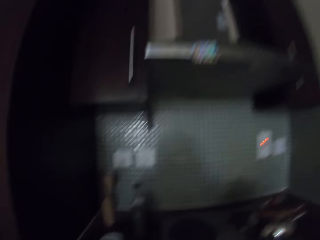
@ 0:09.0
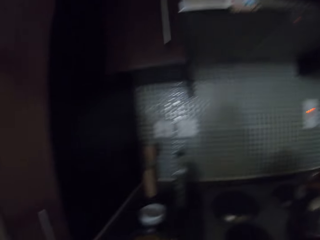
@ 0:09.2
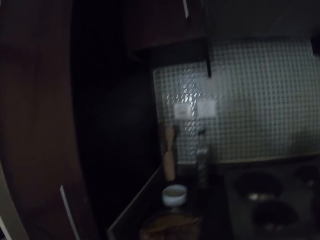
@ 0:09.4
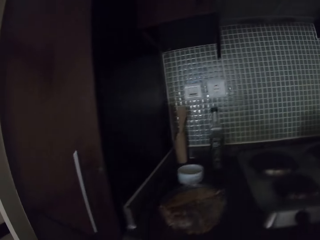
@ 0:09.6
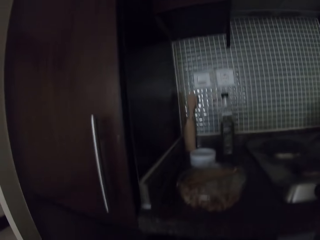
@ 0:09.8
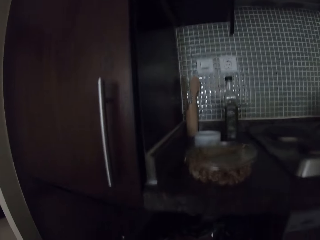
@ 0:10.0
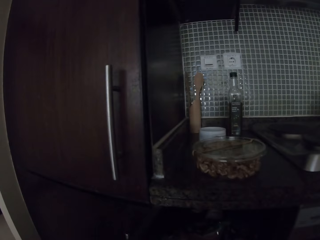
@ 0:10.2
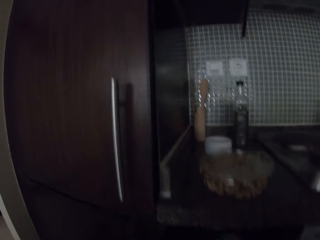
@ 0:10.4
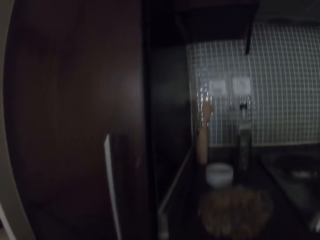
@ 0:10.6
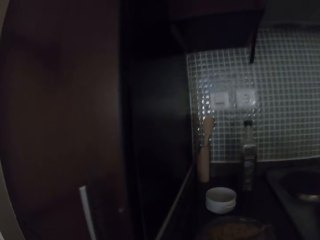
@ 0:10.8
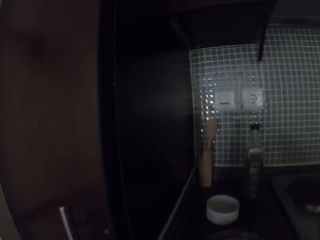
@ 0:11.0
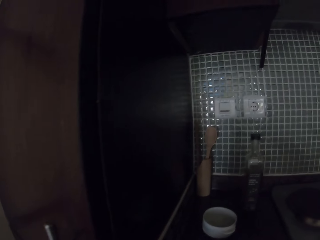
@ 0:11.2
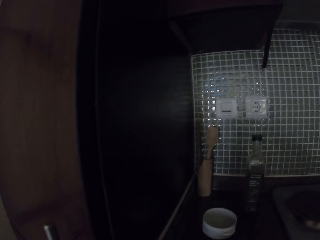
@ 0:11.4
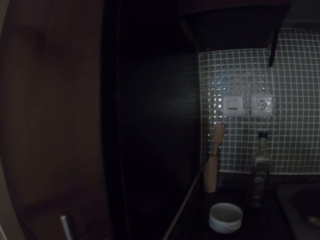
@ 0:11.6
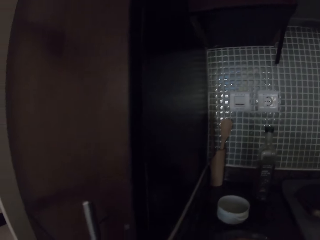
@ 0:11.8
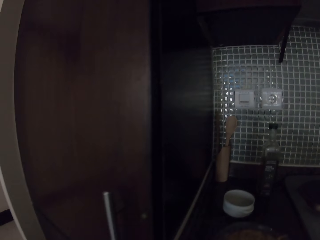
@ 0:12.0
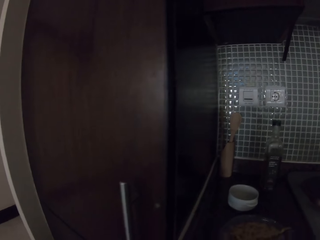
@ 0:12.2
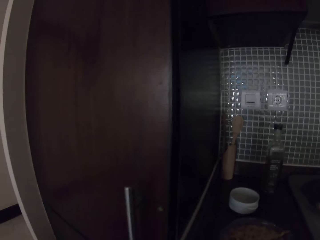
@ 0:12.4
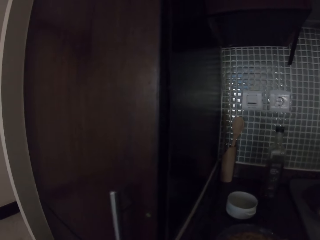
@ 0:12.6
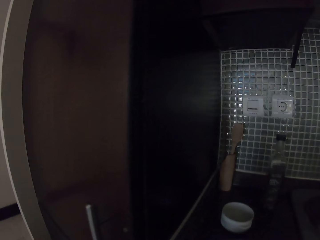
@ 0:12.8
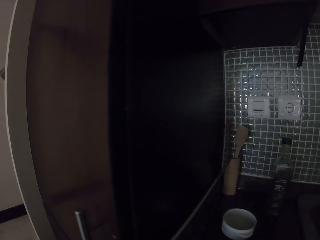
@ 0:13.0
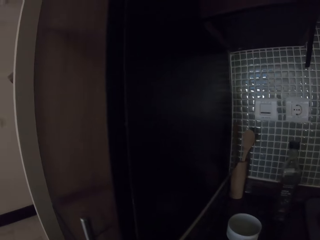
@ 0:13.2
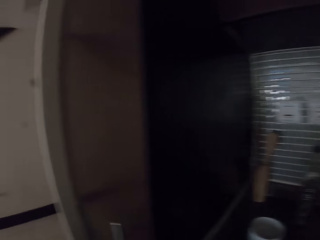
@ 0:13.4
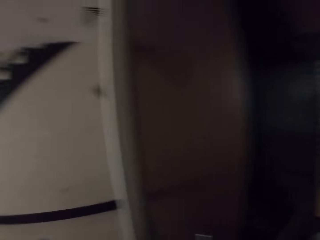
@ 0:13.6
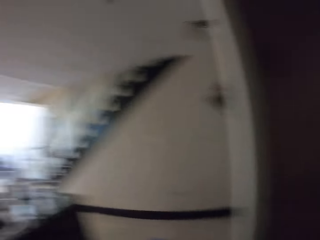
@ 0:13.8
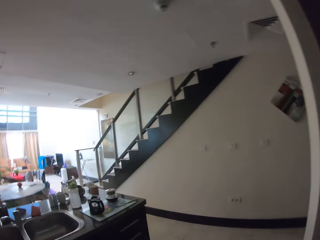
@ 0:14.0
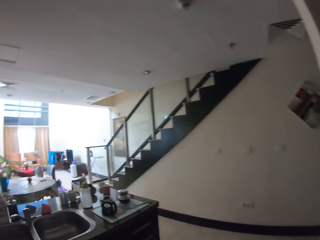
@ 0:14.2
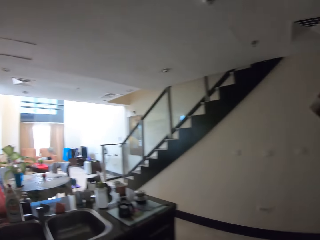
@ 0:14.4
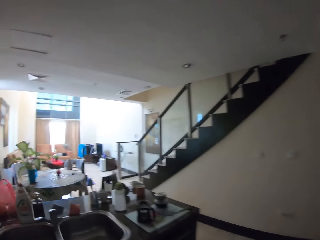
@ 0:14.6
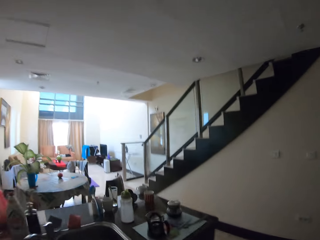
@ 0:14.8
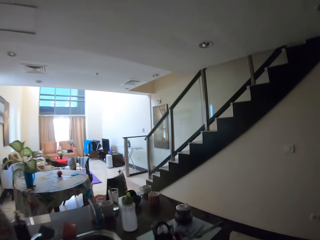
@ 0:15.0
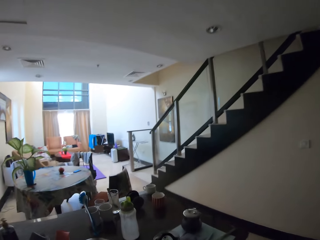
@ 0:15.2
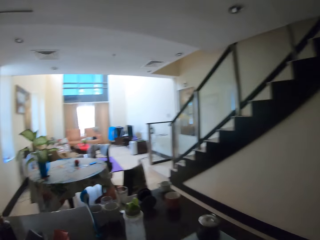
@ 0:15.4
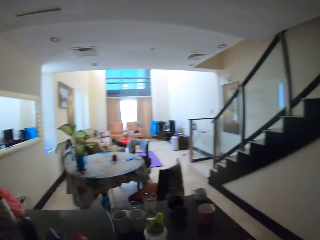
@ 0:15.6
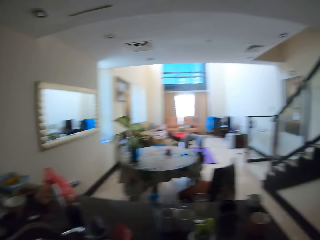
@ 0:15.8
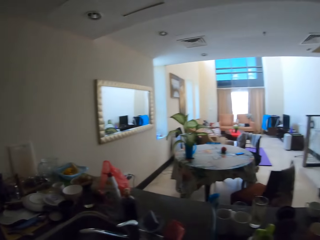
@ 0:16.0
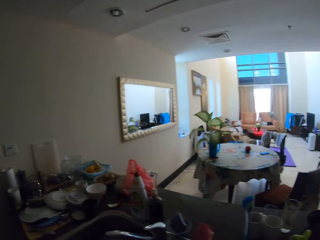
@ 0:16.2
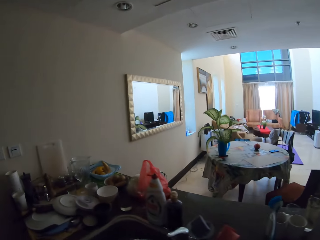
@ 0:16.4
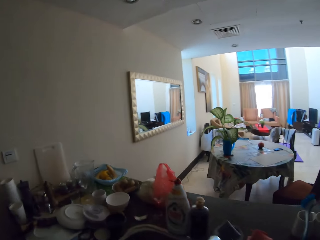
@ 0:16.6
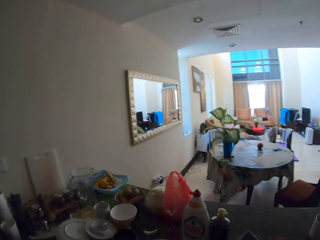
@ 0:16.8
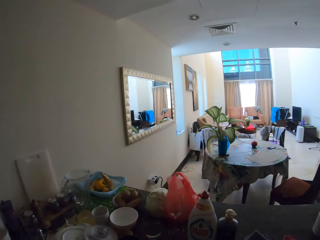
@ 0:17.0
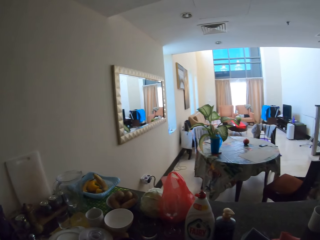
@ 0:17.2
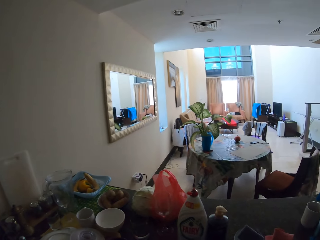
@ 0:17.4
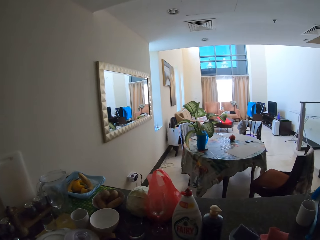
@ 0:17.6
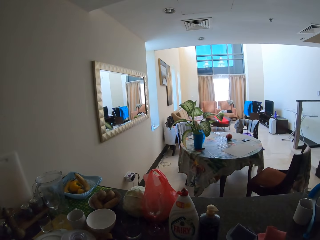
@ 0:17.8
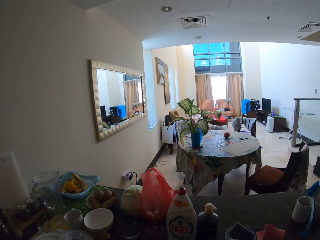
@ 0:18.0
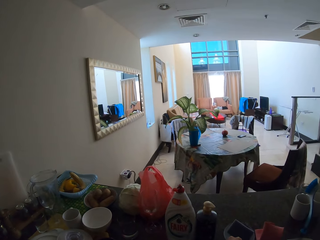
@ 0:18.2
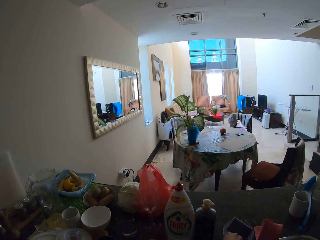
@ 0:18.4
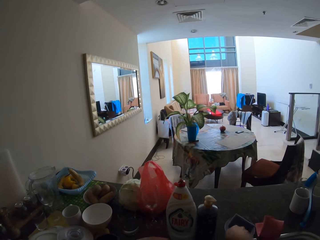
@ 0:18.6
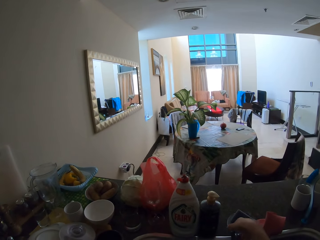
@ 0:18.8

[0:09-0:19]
The camera wearer walks to the kitchen. She clears her throat.

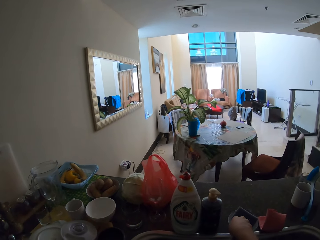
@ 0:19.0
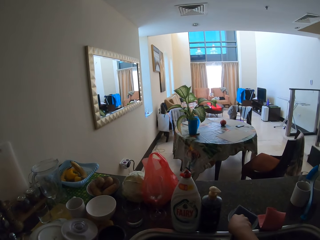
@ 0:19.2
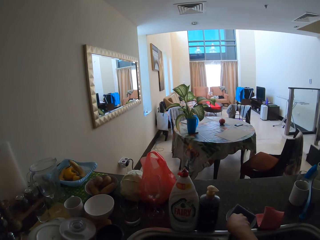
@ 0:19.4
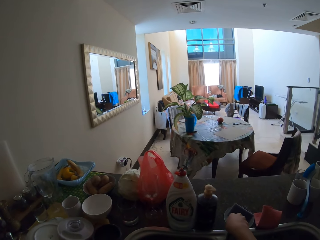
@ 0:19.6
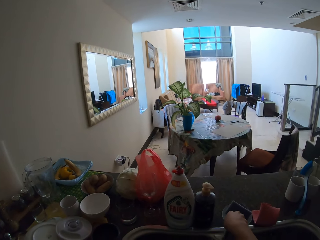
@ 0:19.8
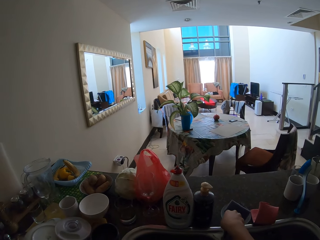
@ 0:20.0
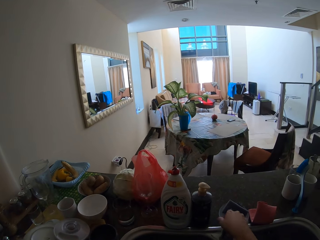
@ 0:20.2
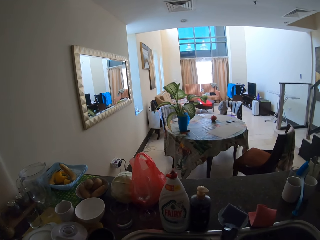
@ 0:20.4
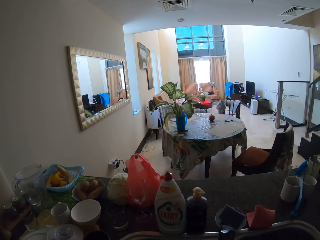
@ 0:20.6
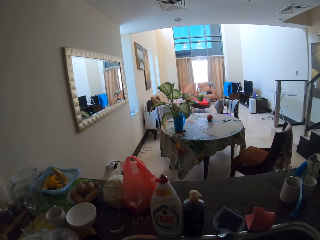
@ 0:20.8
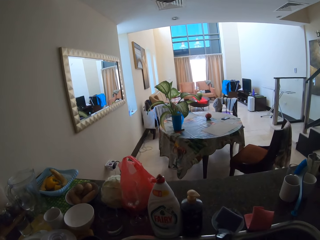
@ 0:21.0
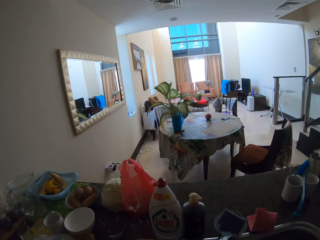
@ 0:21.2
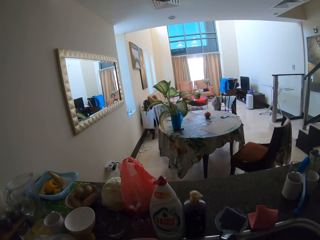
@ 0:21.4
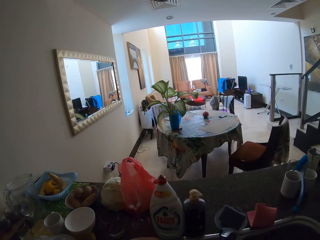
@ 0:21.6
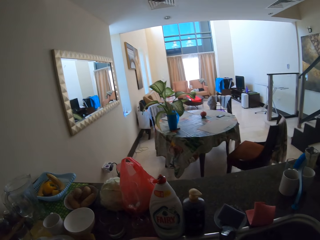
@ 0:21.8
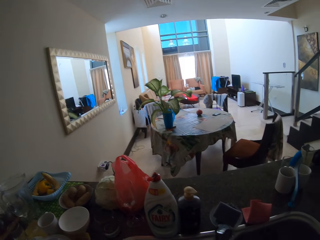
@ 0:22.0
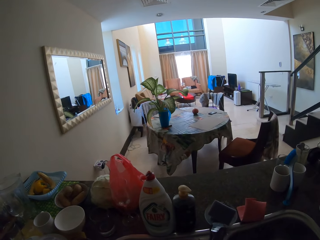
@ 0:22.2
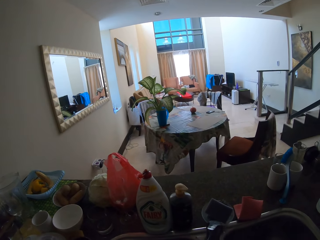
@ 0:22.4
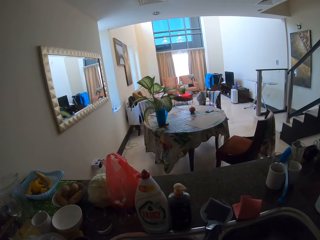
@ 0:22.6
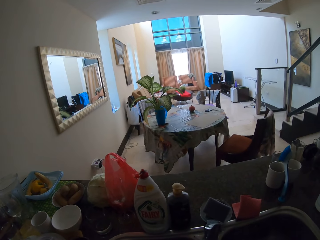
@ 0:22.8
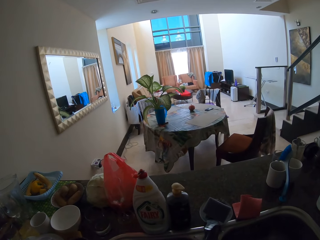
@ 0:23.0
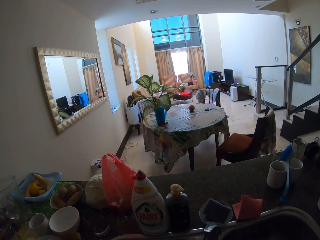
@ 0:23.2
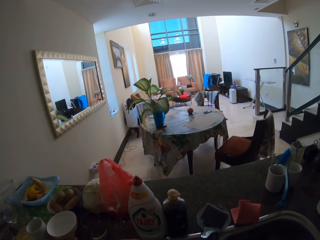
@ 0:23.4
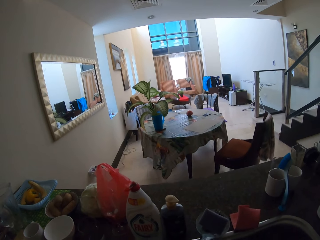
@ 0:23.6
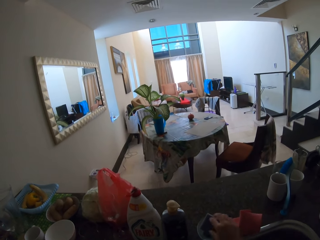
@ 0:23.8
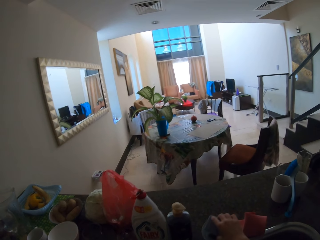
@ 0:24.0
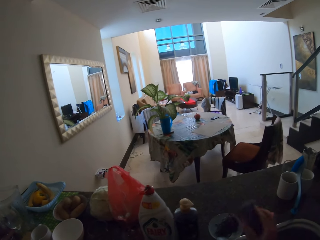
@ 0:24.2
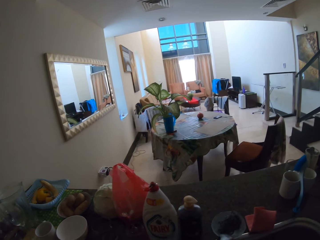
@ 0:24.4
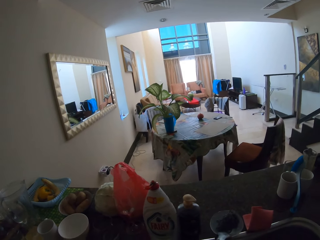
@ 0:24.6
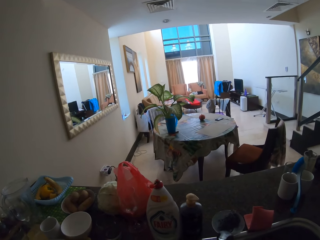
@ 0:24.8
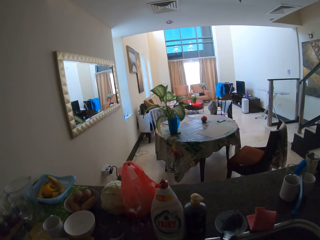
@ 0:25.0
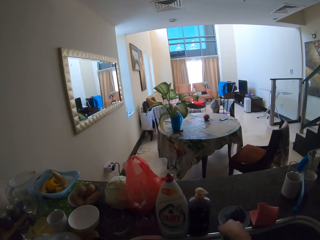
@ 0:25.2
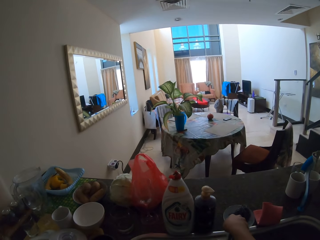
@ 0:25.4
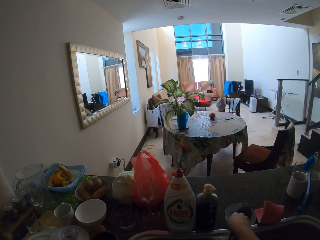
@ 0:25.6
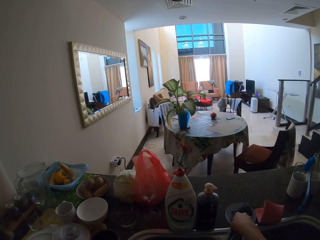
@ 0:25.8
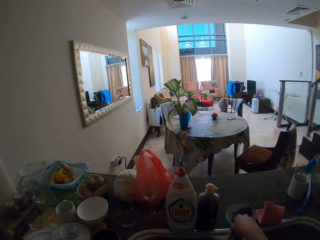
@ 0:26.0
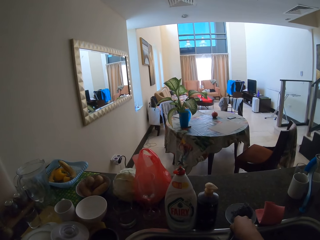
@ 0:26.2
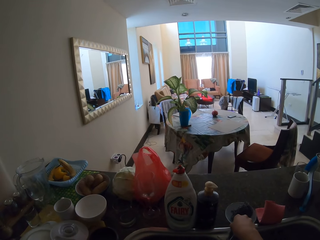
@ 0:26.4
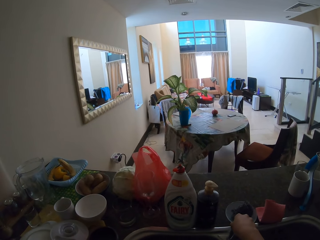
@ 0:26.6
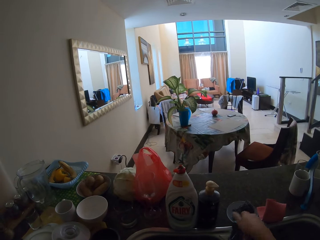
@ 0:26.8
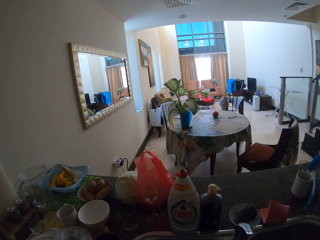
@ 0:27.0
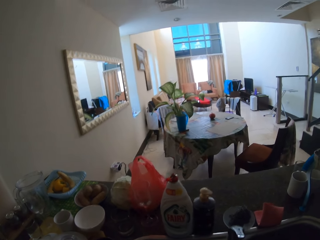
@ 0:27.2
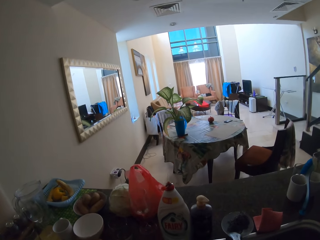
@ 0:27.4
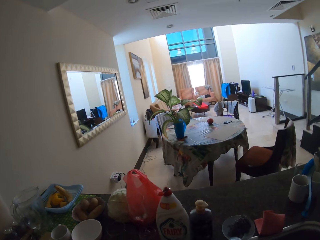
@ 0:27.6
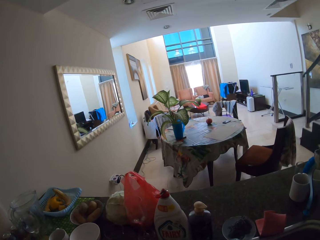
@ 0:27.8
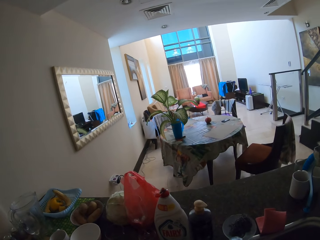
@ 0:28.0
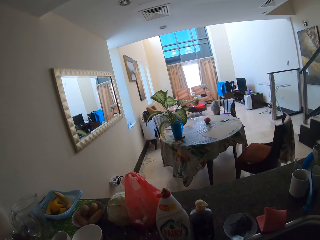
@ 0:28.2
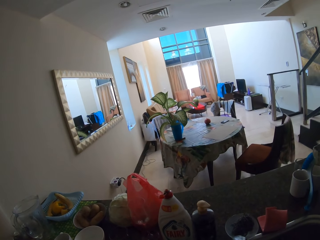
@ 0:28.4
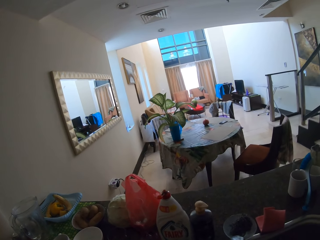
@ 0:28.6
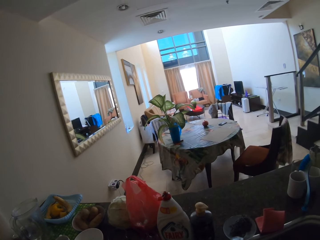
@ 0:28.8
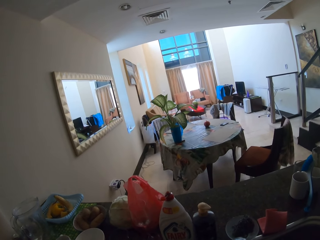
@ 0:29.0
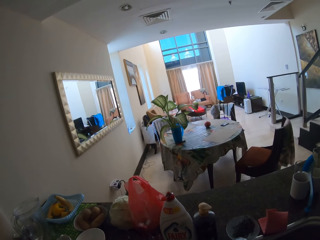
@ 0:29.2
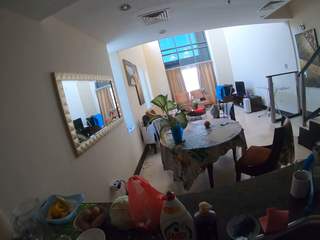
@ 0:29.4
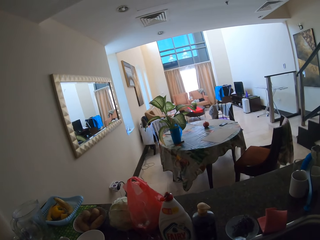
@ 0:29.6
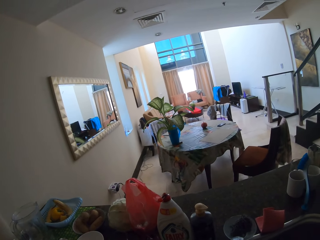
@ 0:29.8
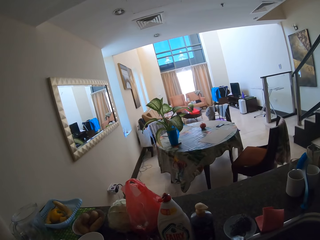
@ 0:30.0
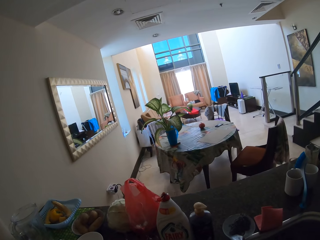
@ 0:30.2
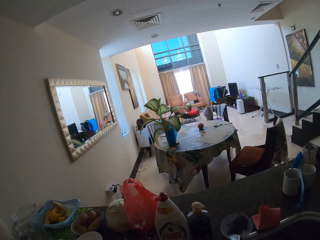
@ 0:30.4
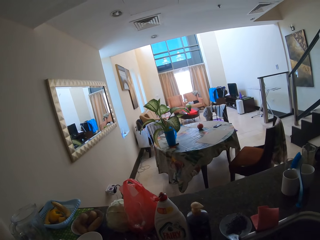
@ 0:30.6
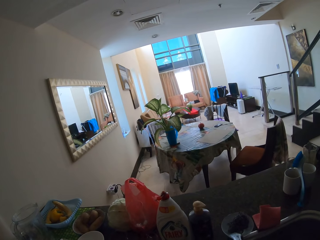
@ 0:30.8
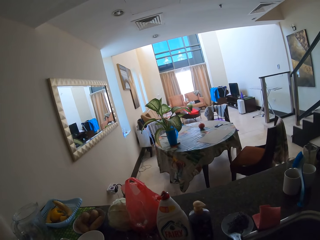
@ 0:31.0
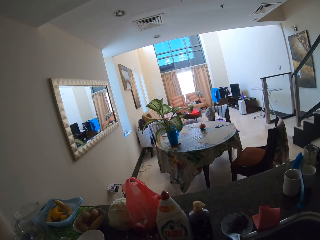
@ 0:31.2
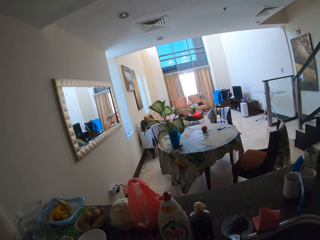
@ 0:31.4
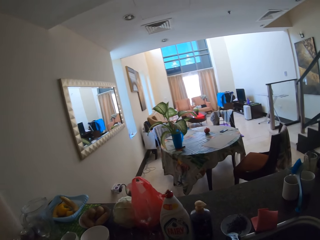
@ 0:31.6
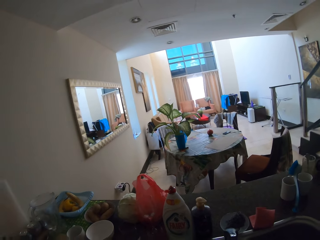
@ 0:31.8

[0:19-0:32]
The camera wearer touches the dish. They pick something. They wash the utensils. They take the scrub sponge. They open the water tap.
